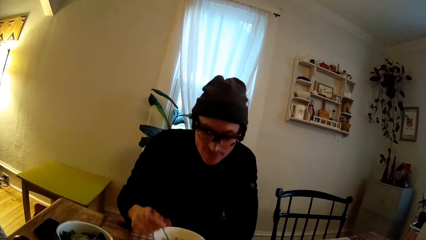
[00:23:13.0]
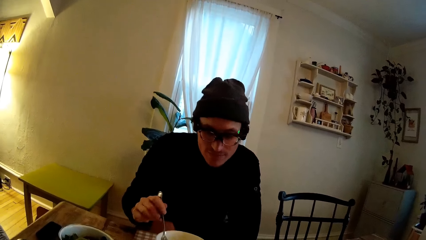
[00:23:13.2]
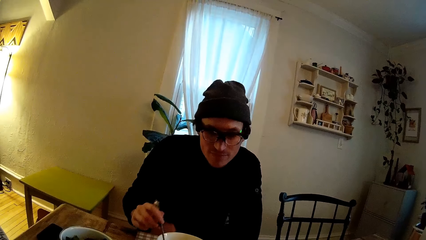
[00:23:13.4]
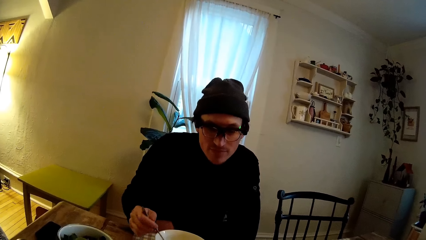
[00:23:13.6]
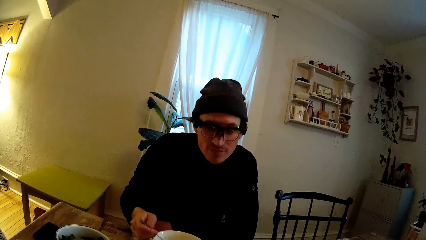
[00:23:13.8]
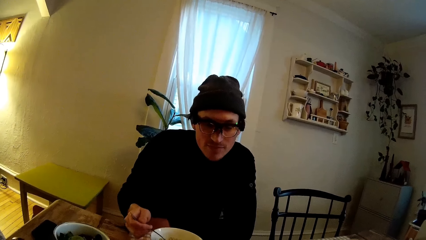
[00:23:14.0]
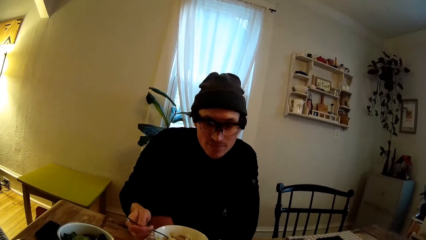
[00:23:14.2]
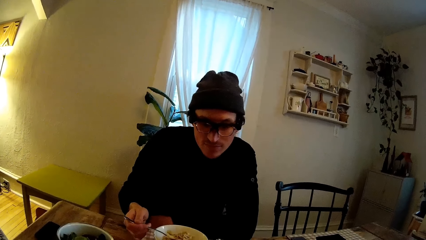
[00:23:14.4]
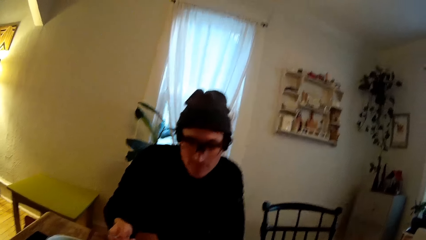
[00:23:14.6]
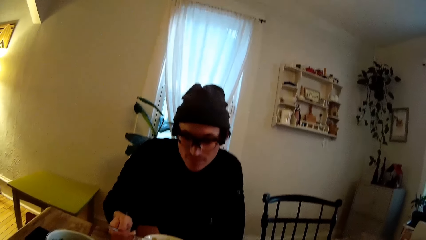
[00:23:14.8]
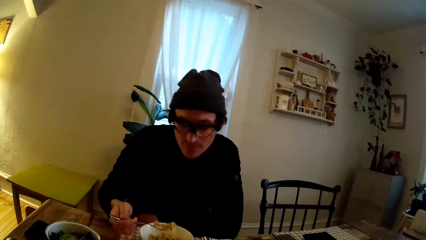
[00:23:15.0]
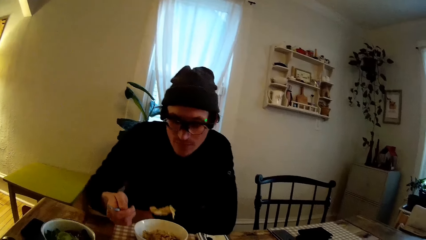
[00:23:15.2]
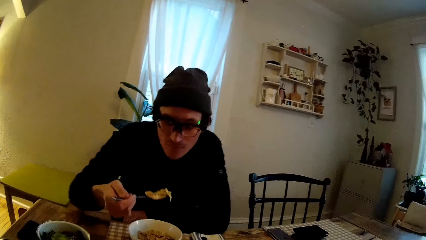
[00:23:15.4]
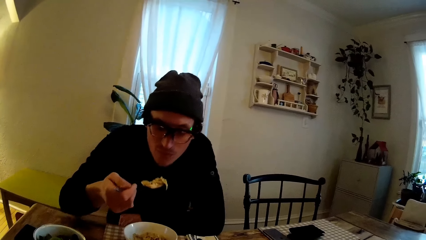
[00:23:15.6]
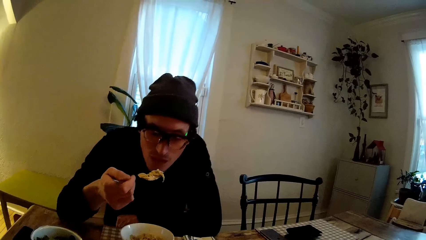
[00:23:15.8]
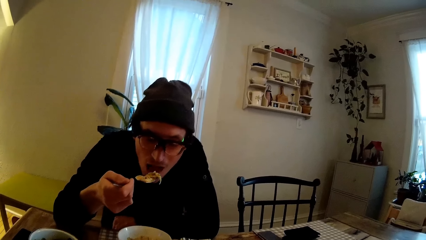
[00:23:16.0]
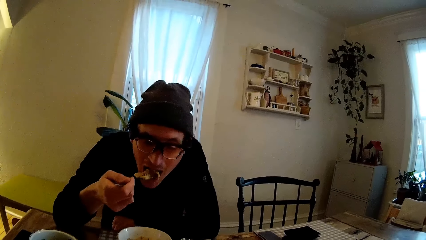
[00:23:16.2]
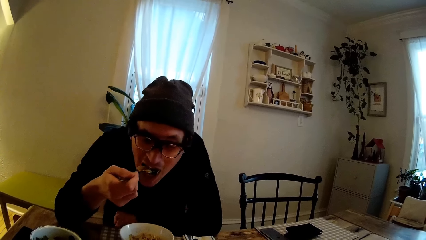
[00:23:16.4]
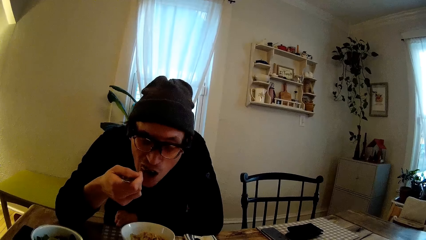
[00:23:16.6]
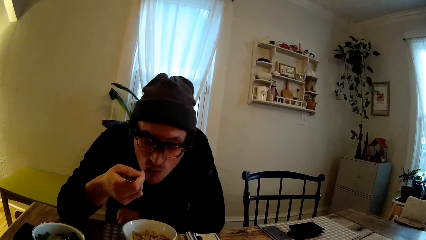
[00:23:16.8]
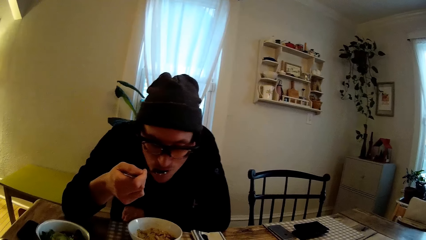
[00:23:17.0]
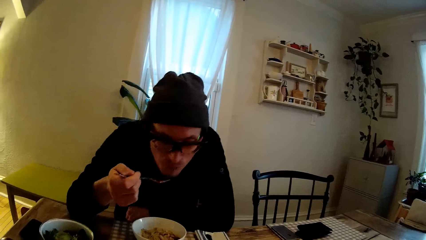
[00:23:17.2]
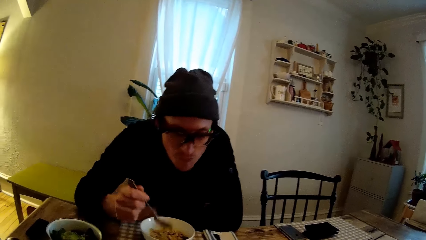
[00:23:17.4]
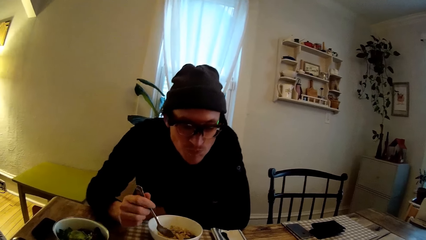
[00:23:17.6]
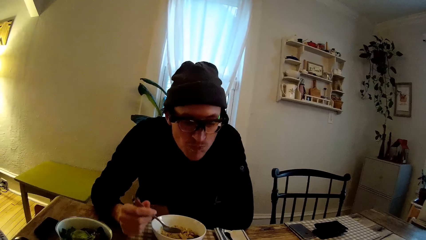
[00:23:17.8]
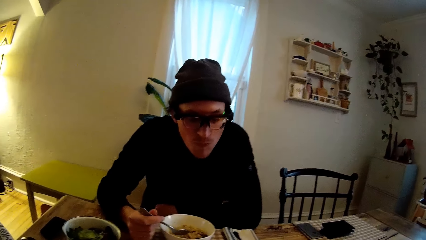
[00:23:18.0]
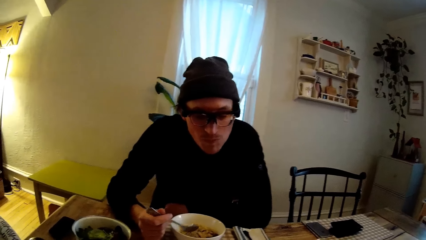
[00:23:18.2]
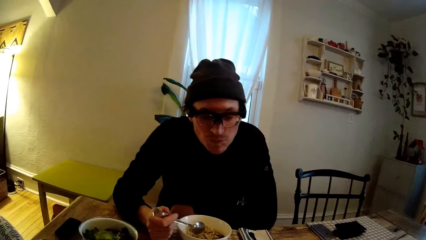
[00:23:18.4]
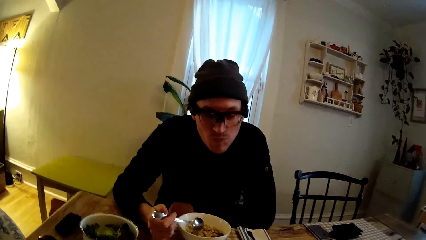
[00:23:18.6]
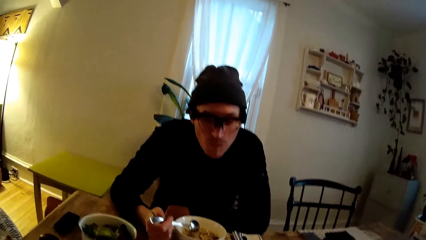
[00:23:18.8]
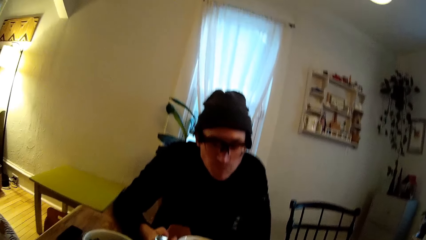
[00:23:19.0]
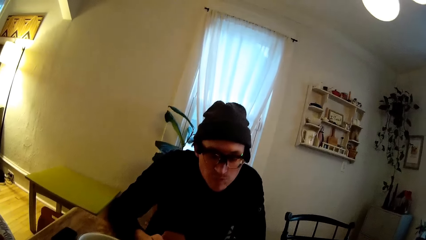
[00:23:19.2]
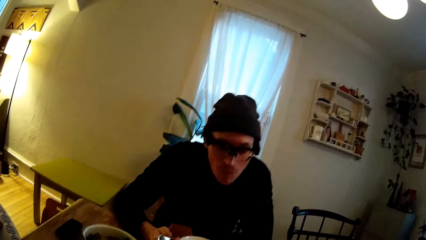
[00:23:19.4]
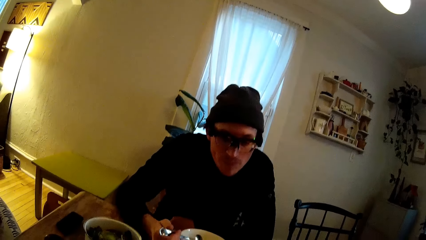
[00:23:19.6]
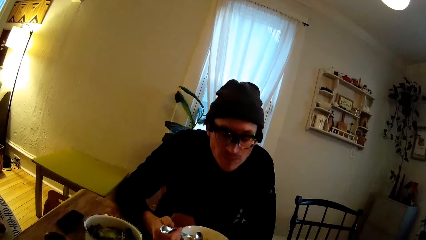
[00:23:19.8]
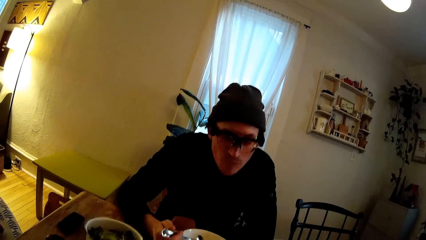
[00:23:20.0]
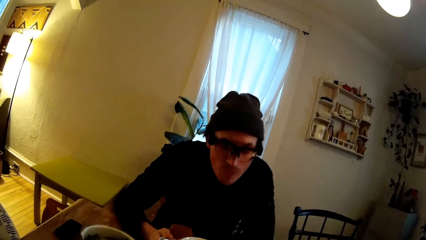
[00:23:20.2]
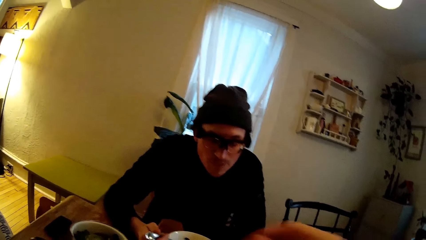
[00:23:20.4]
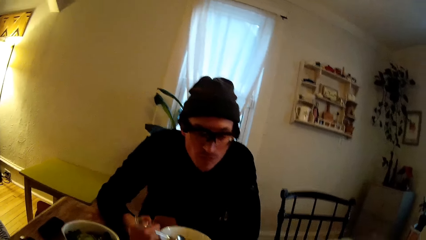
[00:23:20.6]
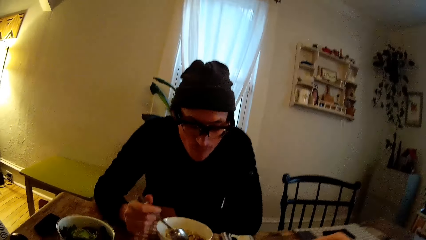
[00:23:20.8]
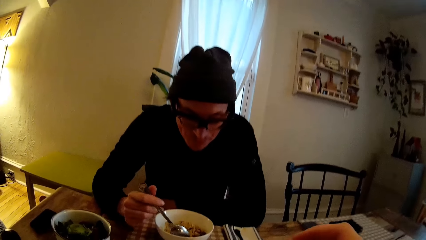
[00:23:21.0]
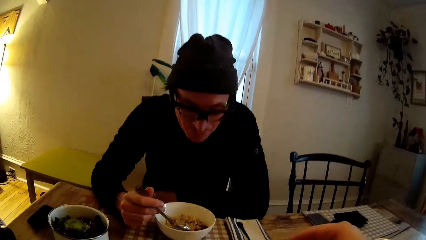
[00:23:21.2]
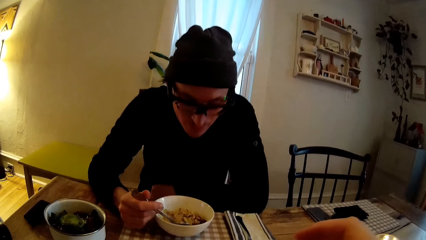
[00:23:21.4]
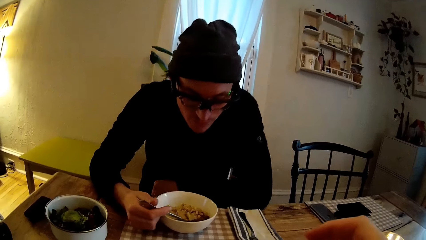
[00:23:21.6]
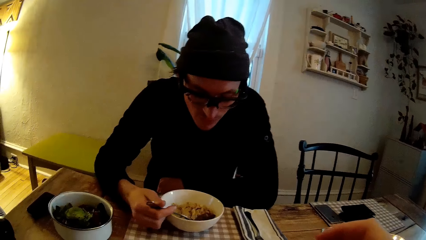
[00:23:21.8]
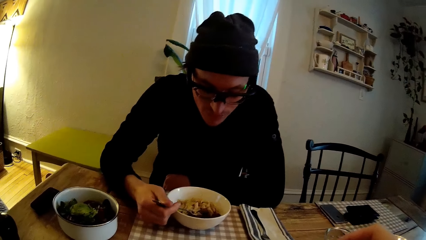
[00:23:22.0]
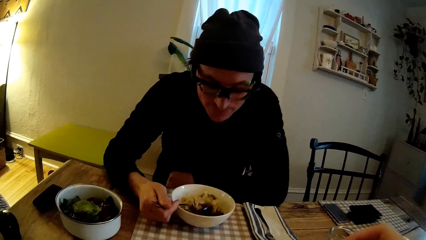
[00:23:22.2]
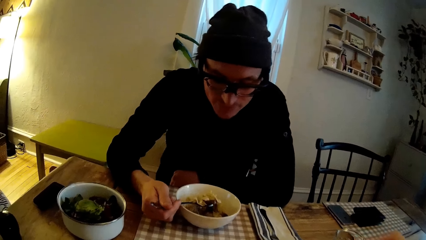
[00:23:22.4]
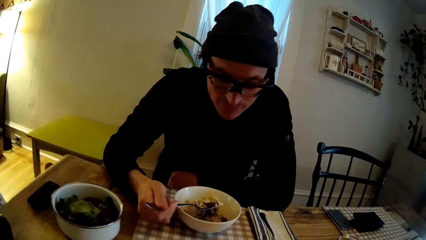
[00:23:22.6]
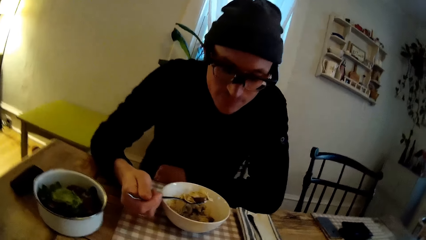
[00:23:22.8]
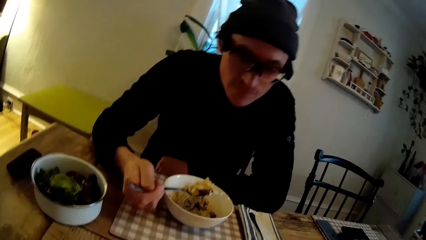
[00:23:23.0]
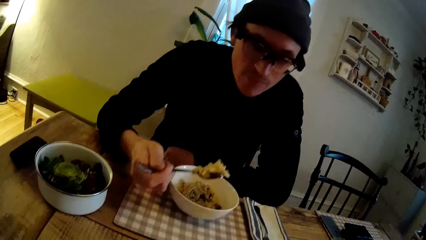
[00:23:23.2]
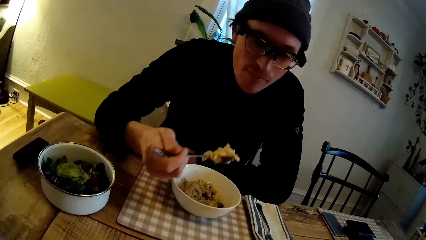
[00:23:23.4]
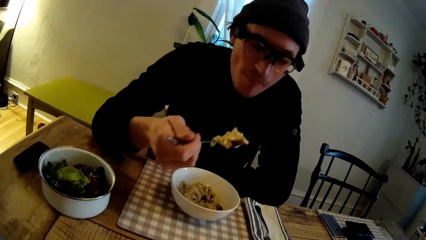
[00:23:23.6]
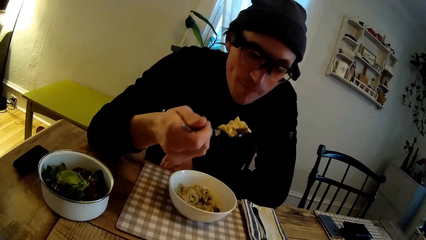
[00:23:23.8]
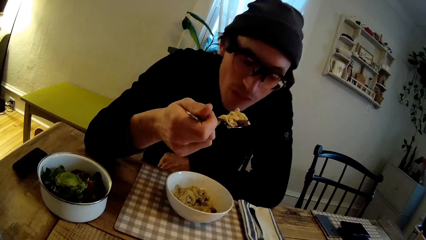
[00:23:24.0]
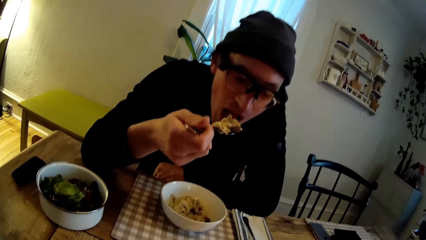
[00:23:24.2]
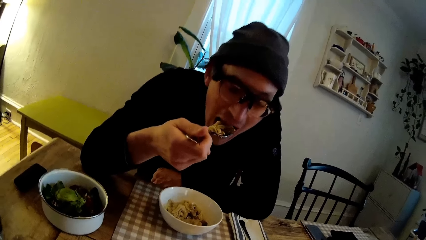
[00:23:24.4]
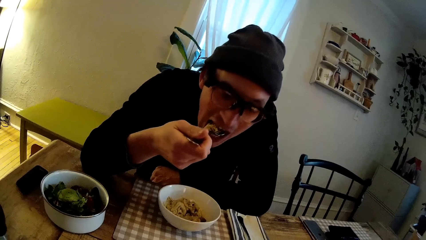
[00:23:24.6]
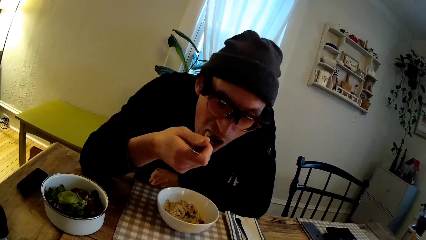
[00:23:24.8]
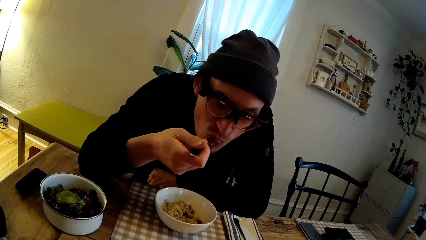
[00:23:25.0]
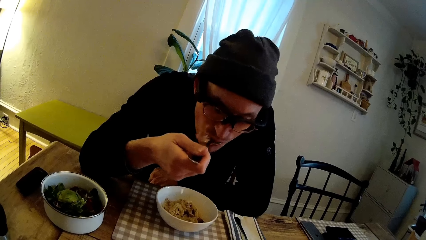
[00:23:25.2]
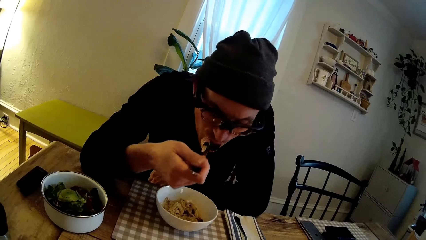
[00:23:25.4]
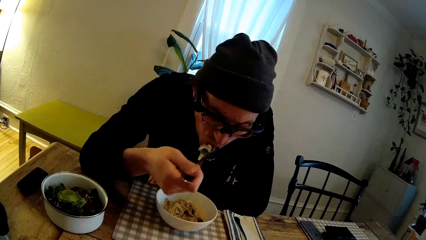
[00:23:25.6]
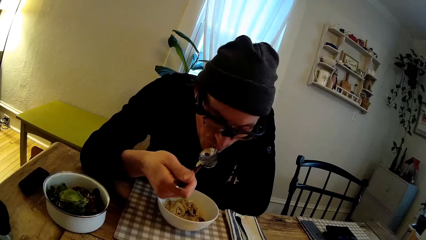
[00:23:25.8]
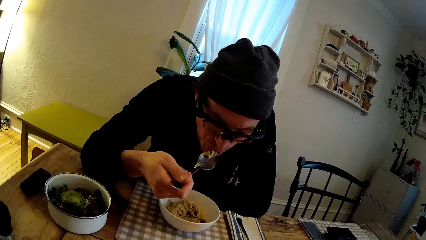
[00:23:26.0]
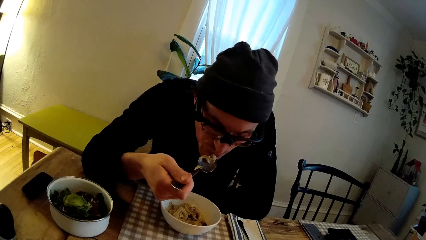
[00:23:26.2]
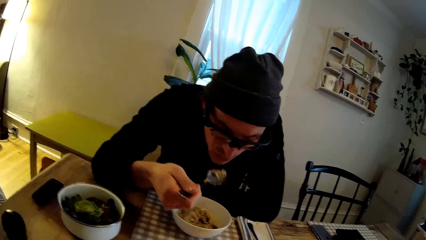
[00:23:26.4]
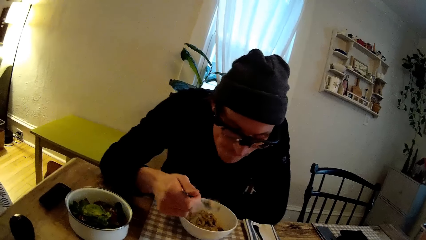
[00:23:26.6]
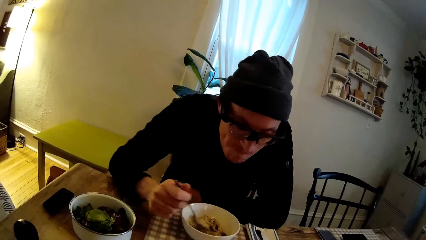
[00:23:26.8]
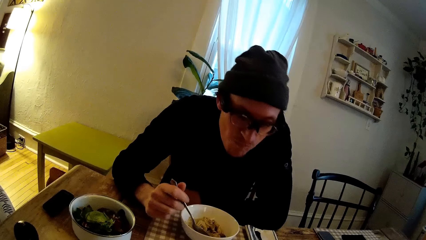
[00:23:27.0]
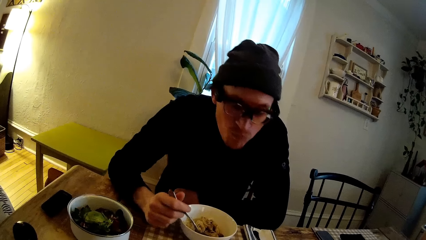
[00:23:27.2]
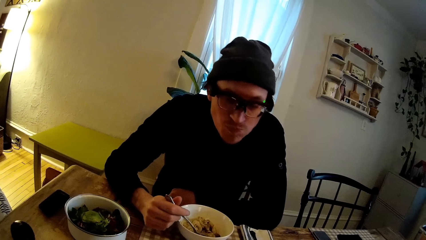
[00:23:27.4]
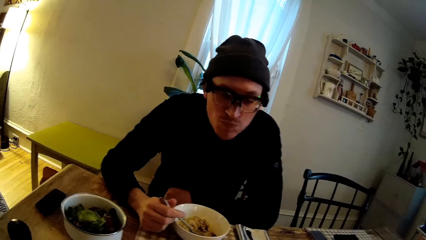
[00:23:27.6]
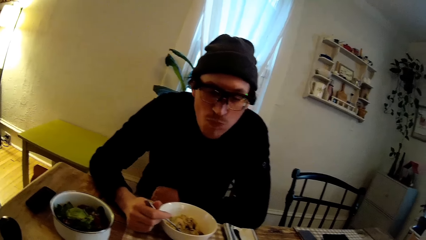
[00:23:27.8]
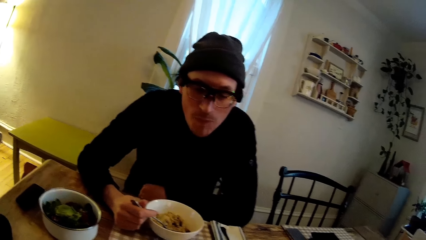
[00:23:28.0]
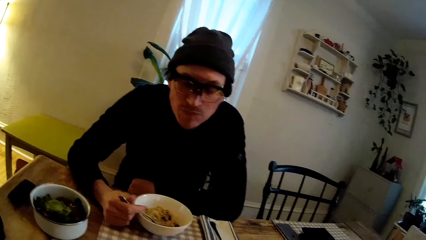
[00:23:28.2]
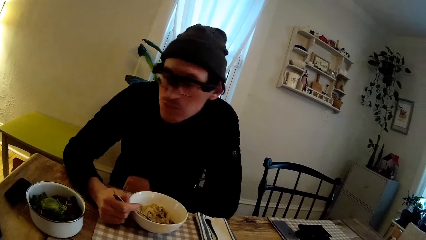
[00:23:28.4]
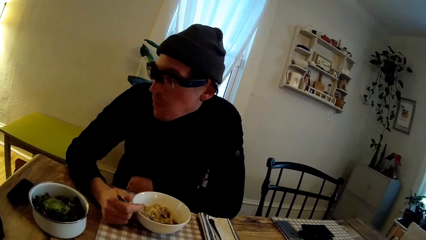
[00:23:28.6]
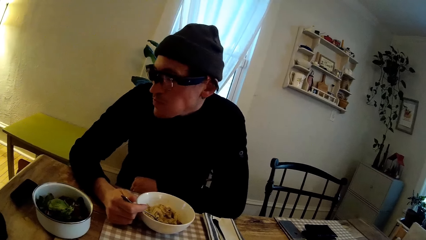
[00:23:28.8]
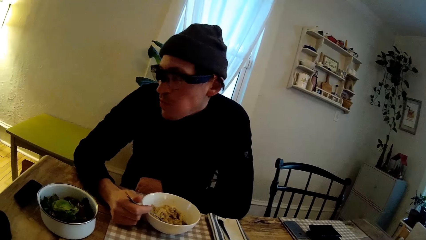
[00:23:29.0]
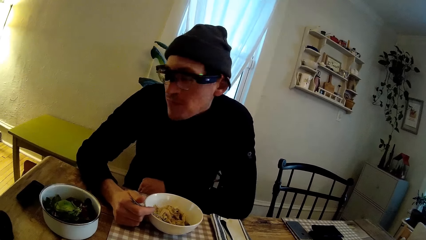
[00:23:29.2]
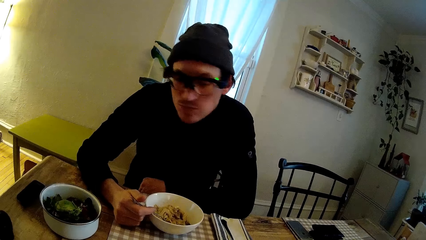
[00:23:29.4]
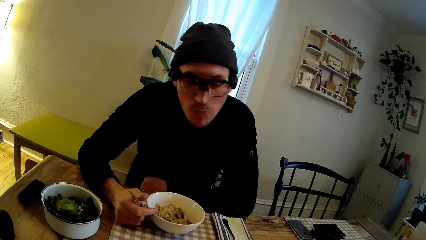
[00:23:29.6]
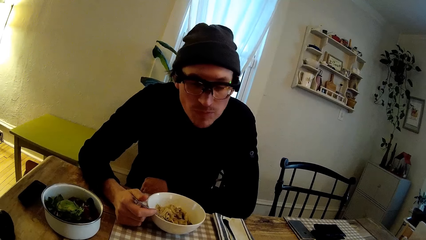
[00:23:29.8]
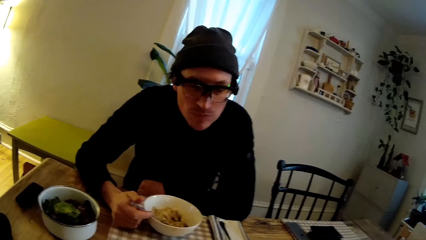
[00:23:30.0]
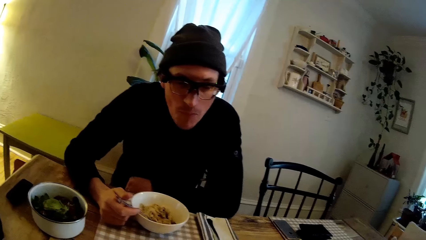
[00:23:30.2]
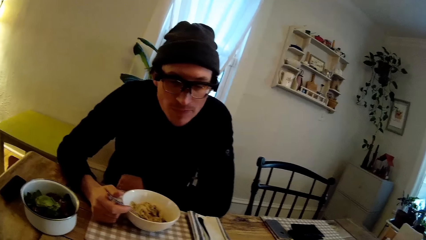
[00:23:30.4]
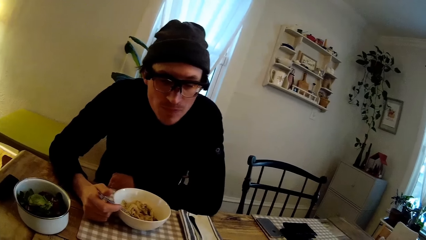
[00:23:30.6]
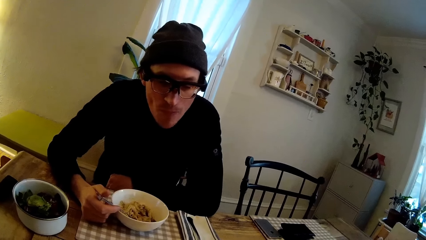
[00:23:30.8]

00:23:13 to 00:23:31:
A man holds a spoon. The man takes some cereal from a bowl on a table with the spoon in his right hand and puts the cereal in the spoon in his mouth with his right hand. The man takes some cereal from the bowl on the table with the spoon in his right hand and puts the cereal in the spoon in his mouth with his right hand. The man drops the spoon in the bowl on the table.
